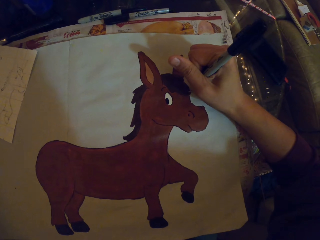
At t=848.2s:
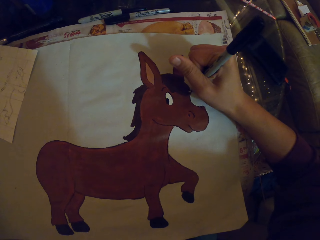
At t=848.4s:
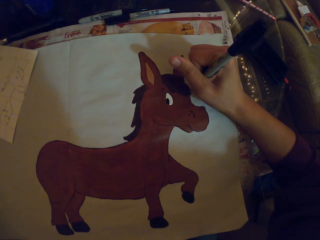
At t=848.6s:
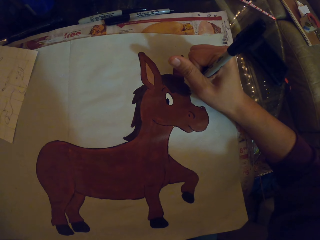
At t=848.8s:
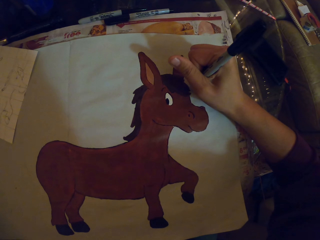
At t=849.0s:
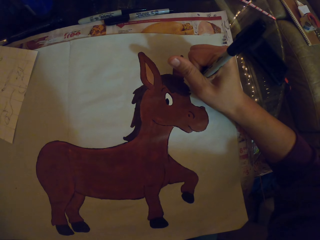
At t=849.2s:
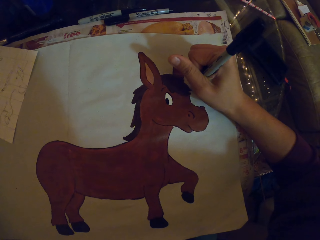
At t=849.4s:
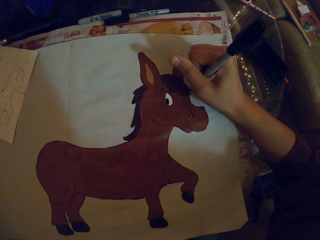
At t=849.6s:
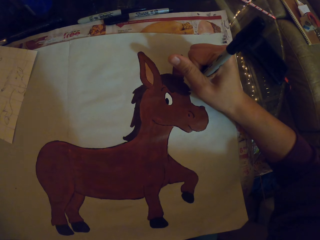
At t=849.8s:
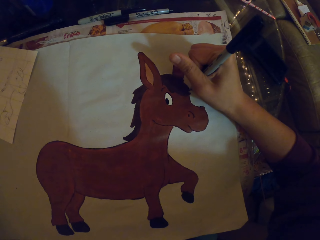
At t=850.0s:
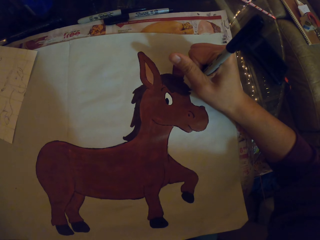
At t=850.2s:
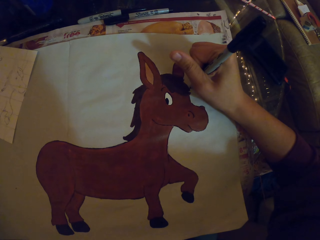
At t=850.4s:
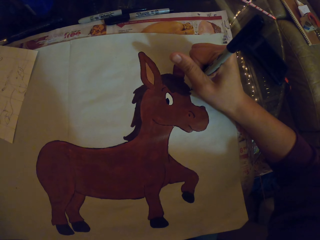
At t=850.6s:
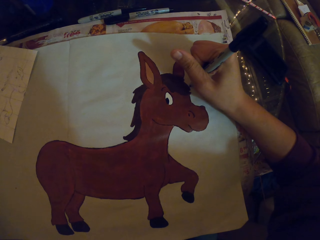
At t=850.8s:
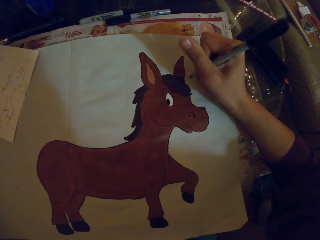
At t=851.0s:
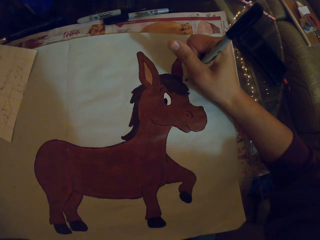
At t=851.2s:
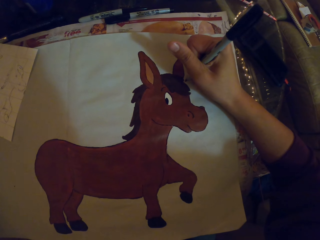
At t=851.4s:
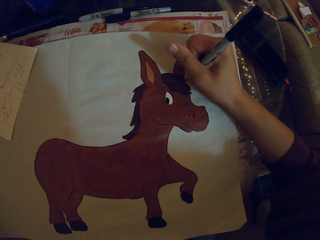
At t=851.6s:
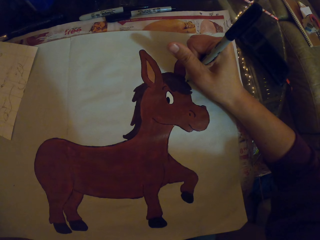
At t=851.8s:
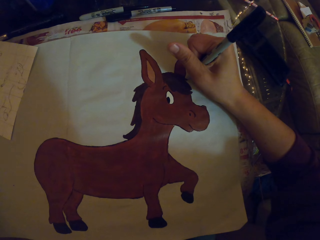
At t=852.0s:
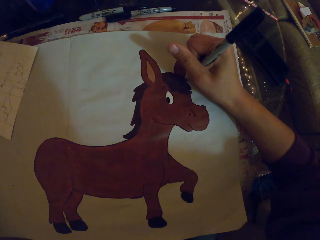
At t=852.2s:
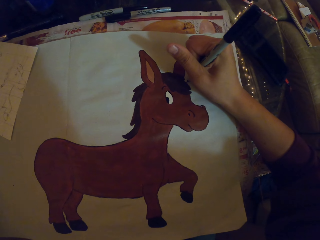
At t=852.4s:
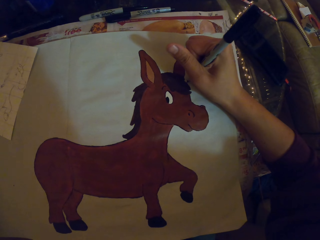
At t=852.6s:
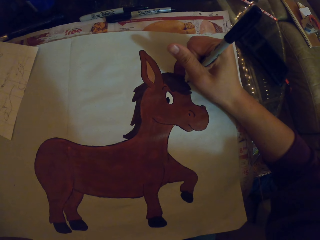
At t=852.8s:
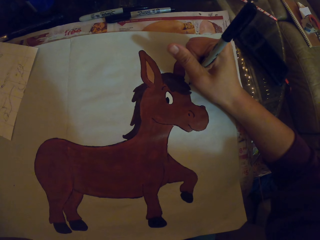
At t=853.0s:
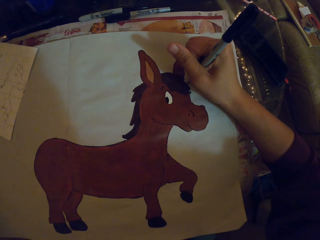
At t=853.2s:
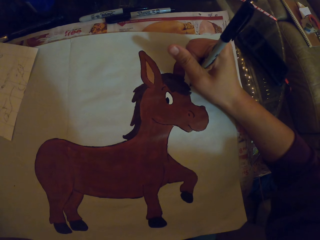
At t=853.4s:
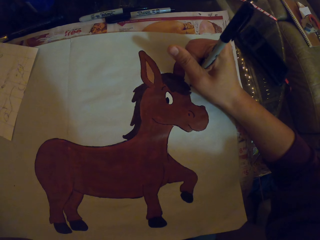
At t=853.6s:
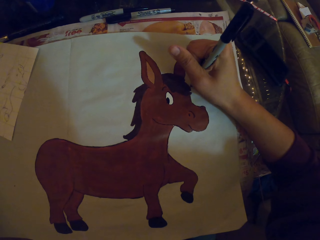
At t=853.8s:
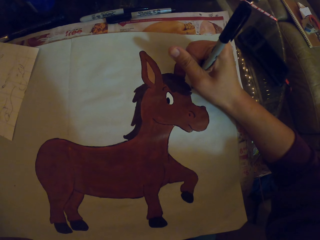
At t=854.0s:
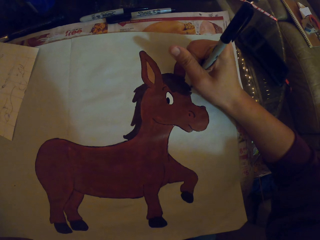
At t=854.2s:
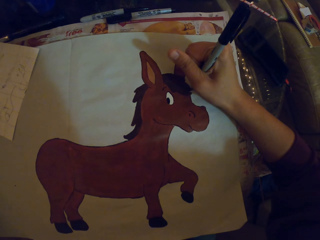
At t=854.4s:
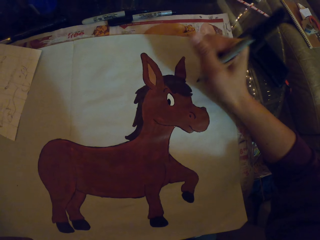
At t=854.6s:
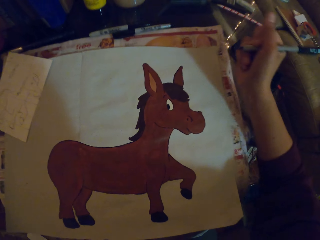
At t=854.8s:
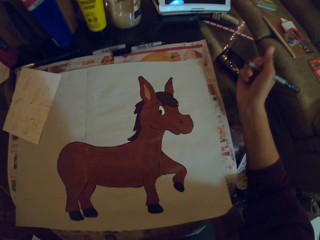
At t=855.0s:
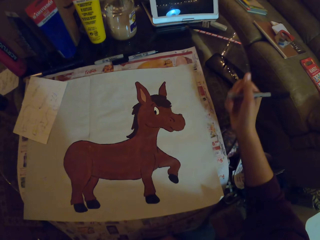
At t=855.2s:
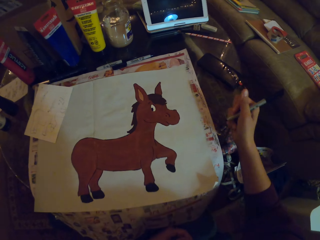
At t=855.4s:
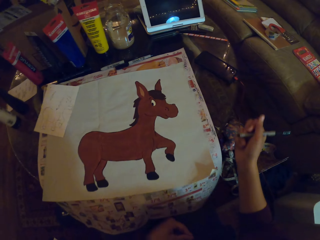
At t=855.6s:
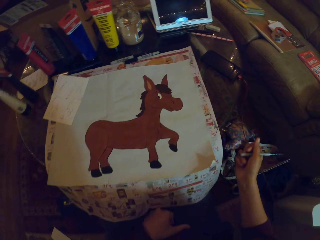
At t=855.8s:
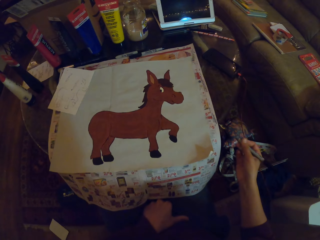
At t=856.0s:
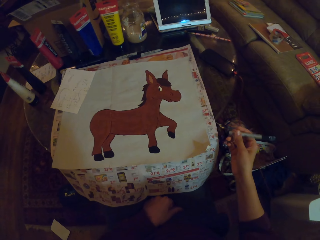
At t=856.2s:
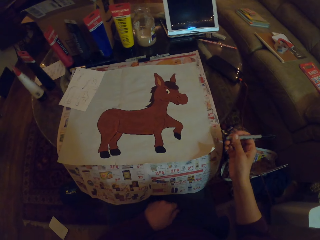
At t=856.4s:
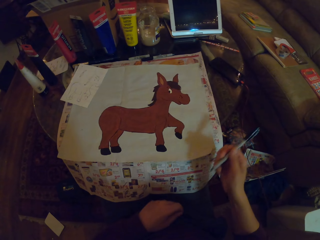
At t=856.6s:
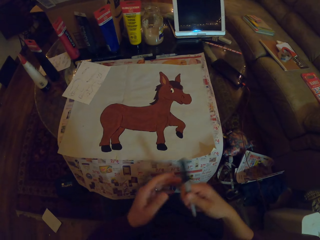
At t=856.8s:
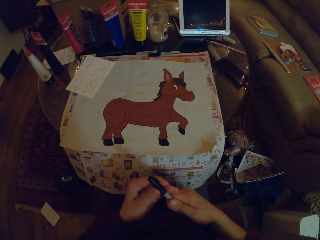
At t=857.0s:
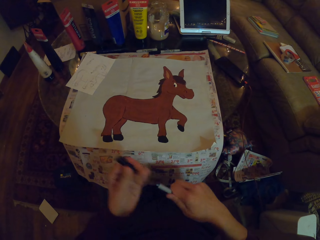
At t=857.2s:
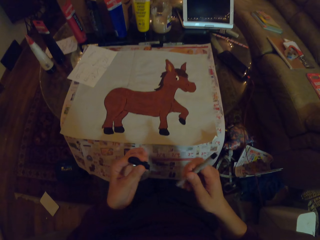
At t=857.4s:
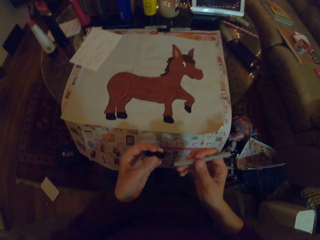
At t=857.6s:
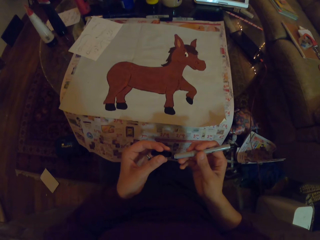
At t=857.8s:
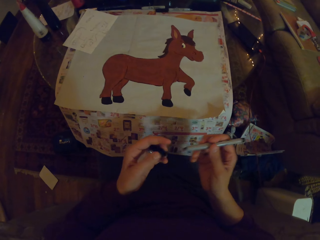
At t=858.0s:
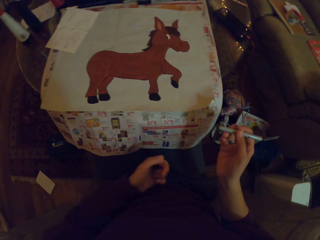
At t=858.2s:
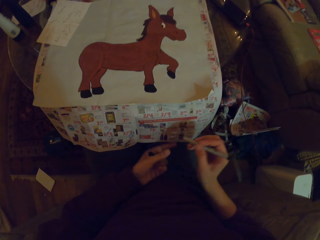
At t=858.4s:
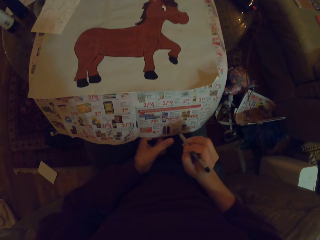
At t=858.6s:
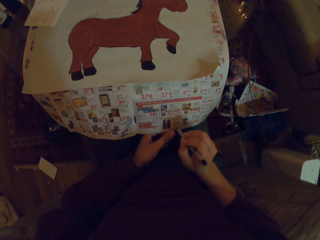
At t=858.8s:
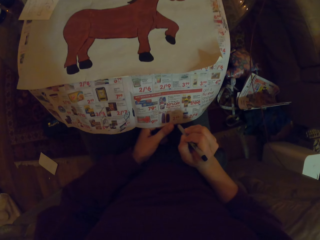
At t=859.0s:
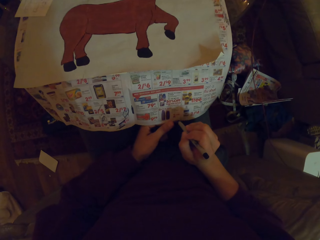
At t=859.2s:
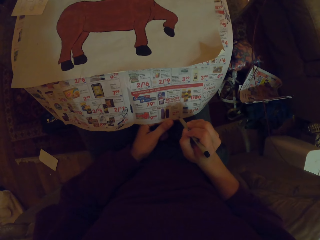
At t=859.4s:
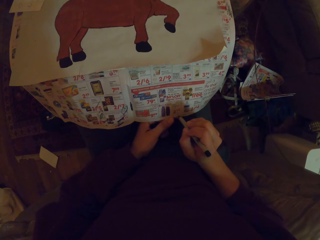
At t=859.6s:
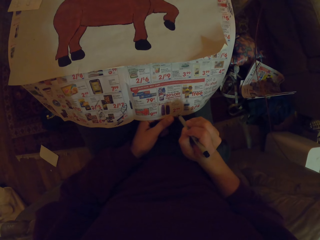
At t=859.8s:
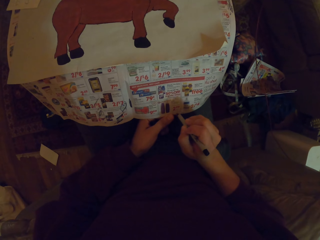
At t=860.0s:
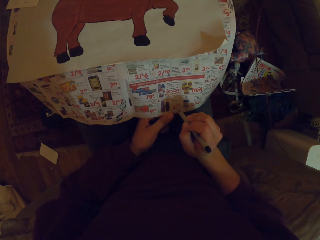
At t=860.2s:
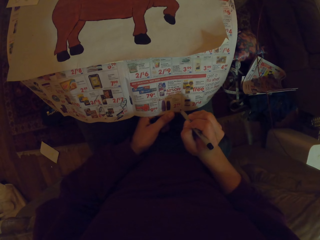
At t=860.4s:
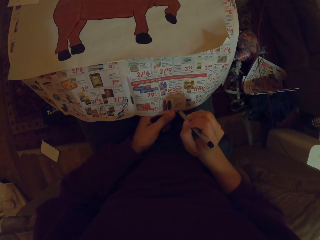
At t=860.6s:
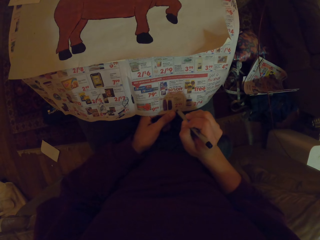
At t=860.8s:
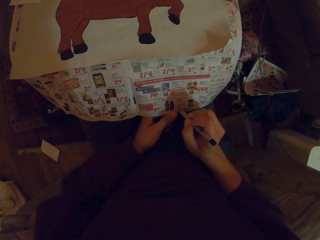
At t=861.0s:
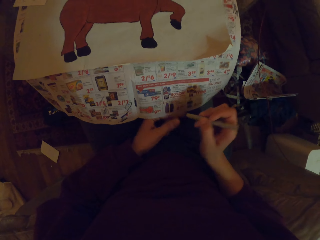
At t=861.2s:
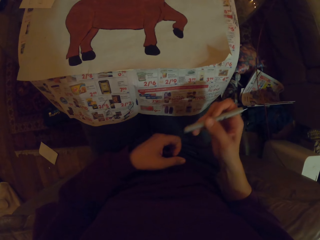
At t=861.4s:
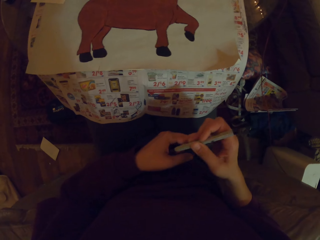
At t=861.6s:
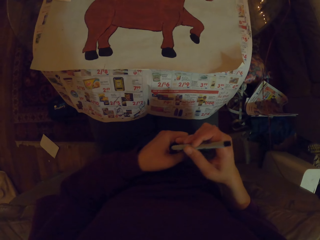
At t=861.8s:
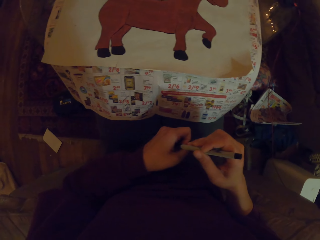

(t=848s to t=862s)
The camera wearer adjusts the painting pen. They paint. They stop to paint. They adjust the painting pen. They pull off the pen cap. They write at the side of the paper using the pen. They hold the piece of paper. They try the painting pen on the paper.

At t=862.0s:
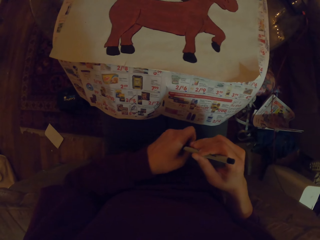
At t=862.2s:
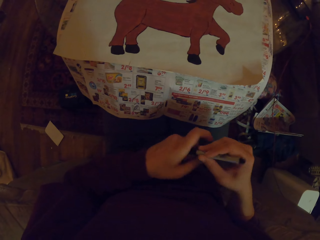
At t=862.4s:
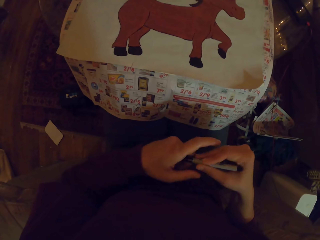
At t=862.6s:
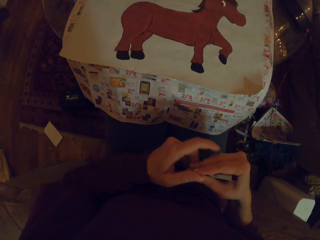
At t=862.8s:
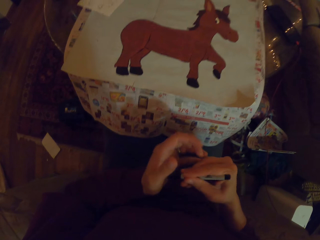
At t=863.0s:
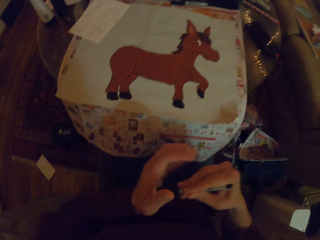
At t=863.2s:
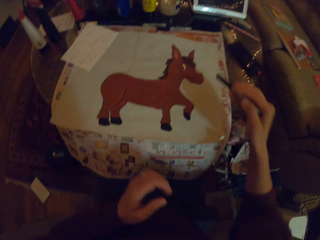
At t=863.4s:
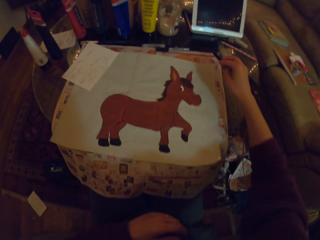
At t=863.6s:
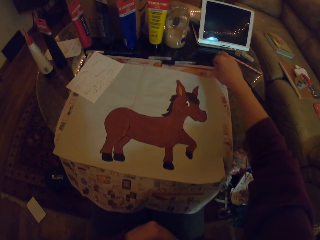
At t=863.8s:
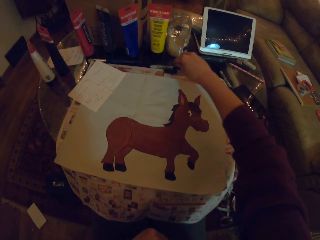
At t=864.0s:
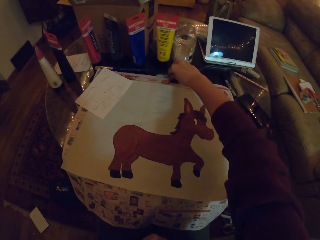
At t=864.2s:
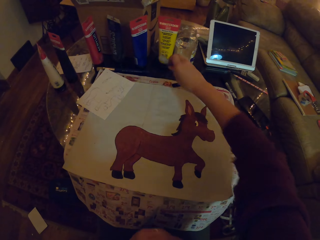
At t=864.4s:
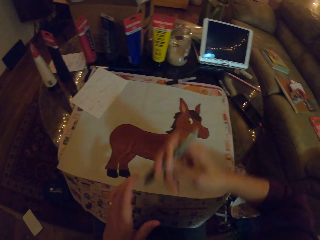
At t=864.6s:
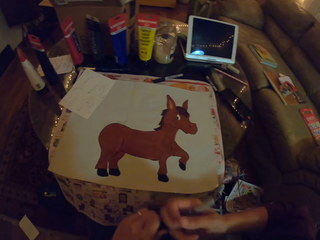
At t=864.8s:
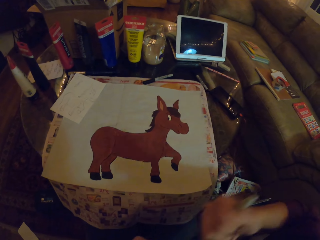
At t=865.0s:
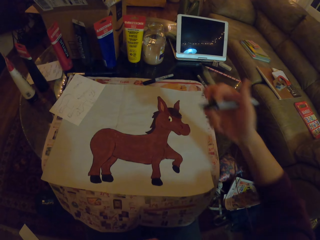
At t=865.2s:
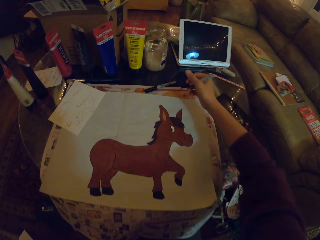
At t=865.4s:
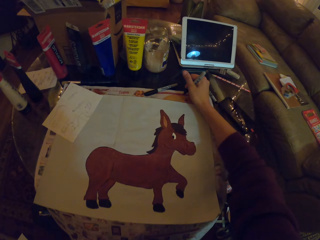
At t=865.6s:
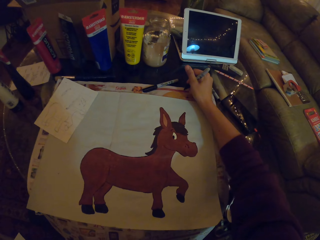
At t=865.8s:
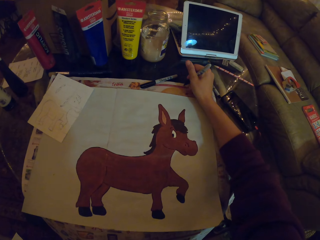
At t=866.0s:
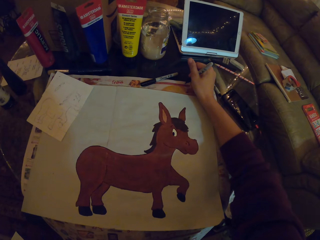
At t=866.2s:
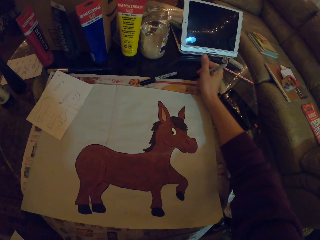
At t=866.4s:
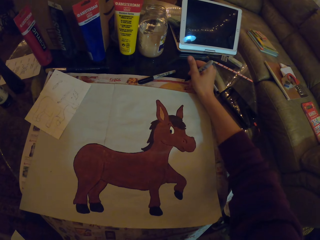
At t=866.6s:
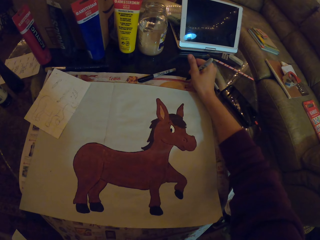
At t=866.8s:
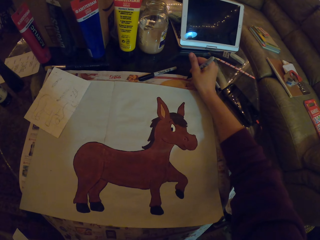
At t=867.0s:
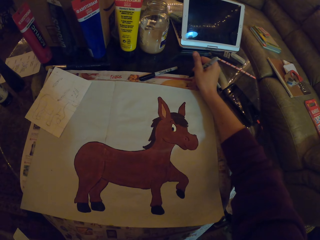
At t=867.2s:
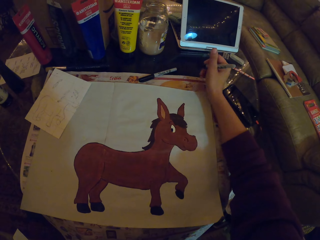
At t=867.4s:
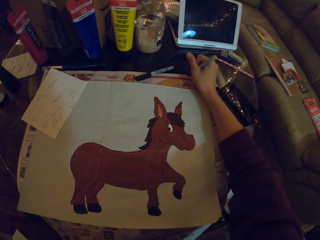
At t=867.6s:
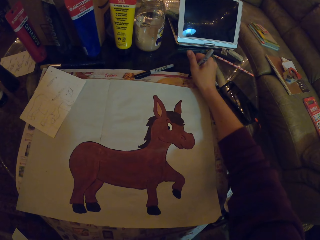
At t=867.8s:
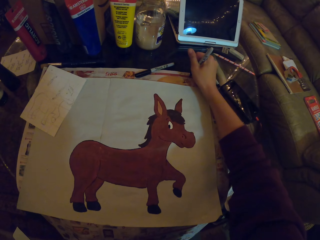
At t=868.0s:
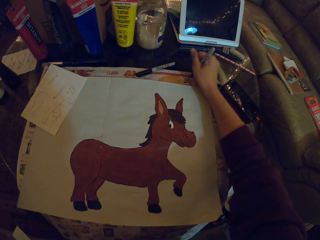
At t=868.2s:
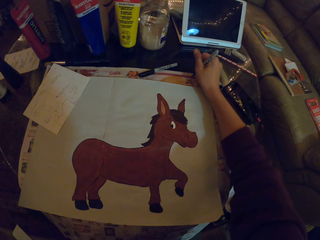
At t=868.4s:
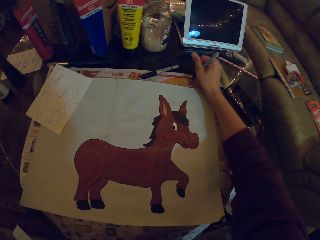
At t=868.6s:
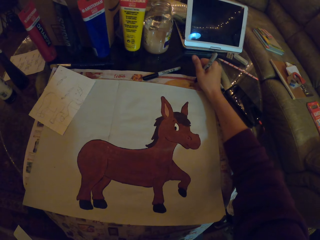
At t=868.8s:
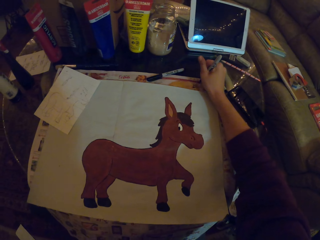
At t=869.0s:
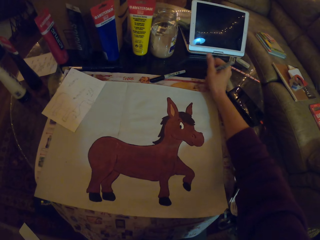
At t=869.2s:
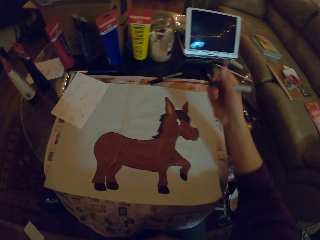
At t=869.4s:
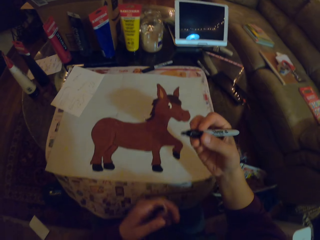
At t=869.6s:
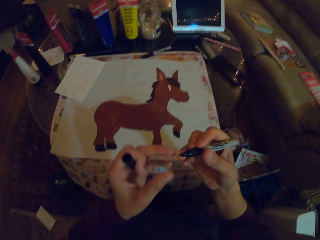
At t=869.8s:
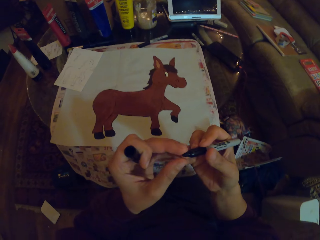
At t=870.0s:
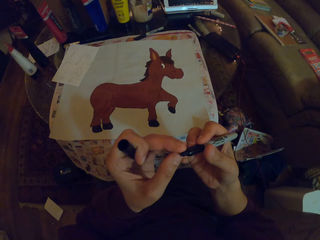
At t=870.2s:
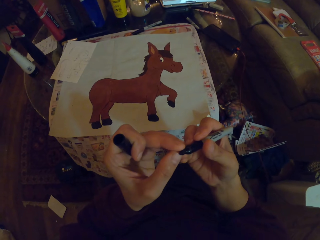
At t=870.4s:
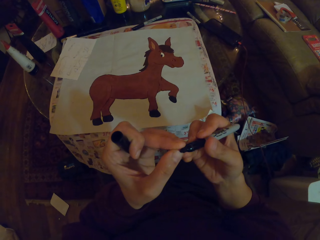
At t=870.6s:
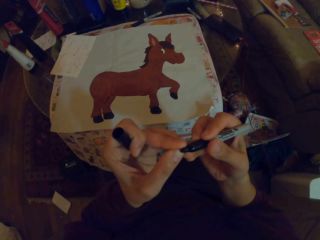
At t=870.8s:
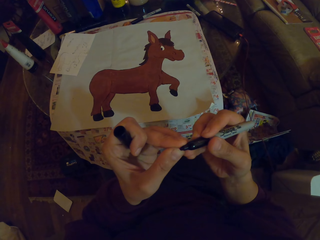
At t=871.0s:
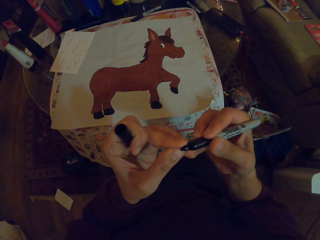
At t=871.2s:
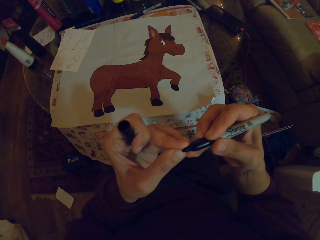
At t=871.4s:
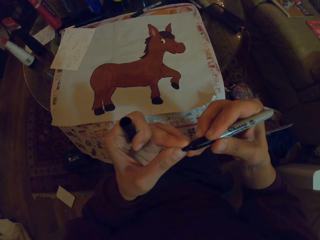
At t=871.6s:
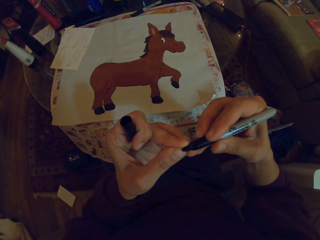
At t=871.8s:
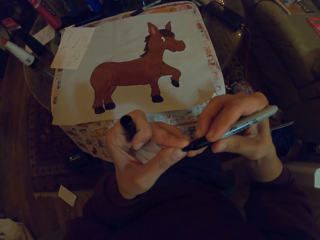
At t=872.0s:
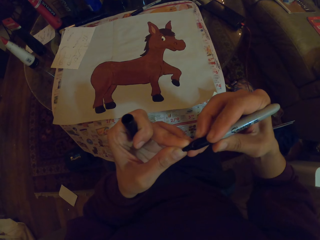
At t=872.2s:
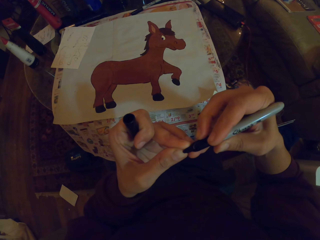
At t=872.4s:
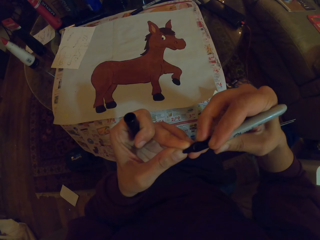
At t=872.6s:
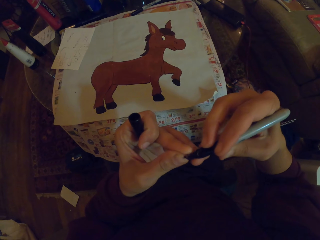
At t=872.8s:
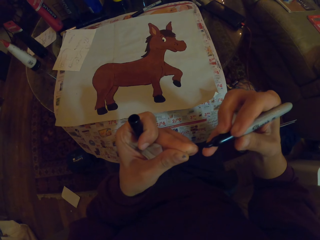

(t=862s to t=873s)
The camera wearer closes the painting pen. They put the paint pen on the table. They pick the paint pen on the table. They open the paint pen. They write at the side of the paper using the pen. They adjust the painting pen. They try the painting pen on the paper. They touch the tip of the paint pen. They write on the hand with the pen.
